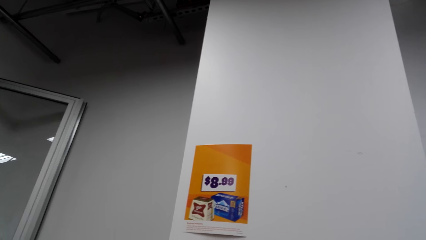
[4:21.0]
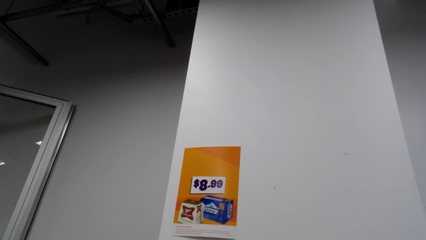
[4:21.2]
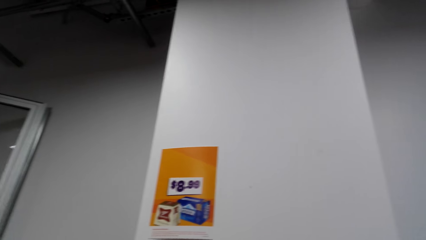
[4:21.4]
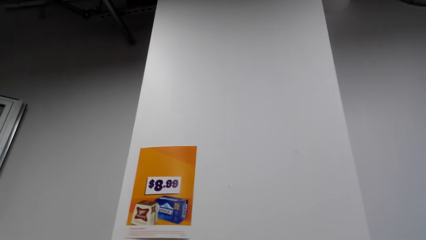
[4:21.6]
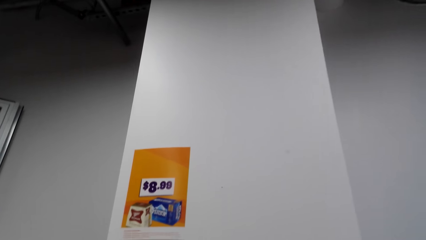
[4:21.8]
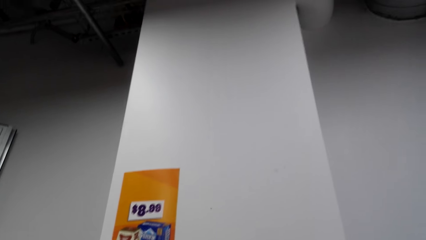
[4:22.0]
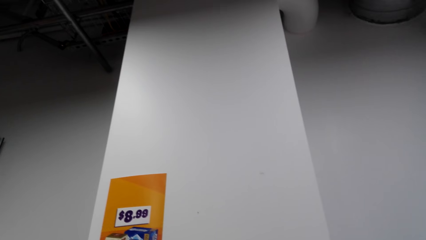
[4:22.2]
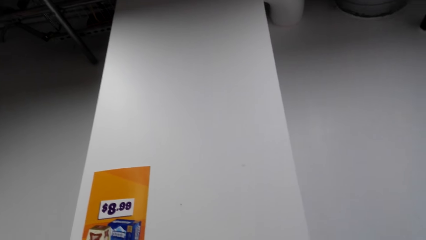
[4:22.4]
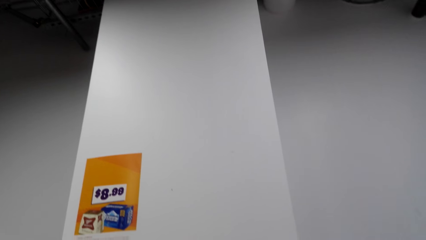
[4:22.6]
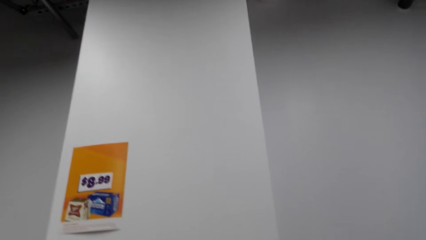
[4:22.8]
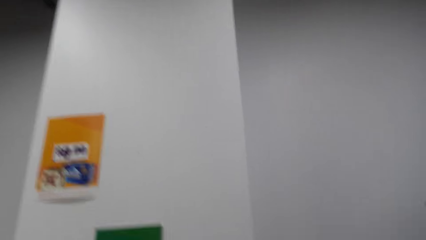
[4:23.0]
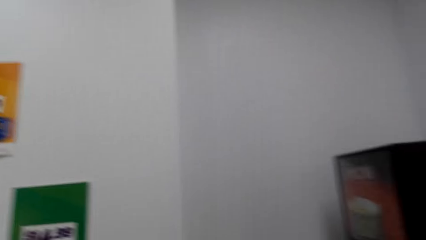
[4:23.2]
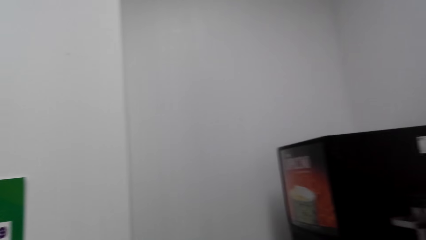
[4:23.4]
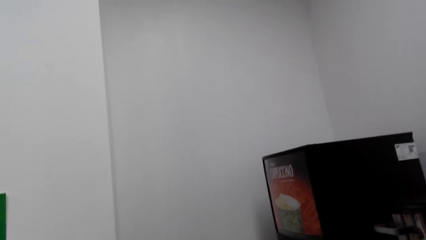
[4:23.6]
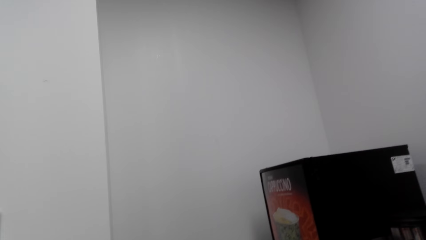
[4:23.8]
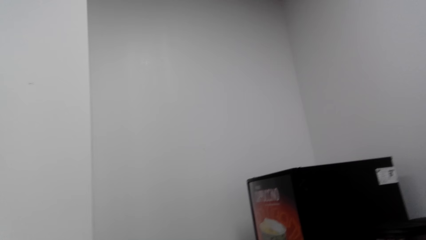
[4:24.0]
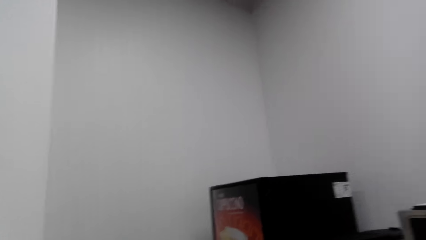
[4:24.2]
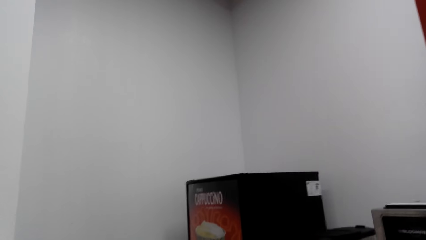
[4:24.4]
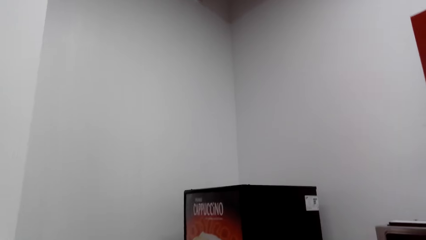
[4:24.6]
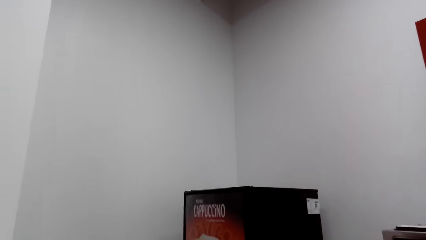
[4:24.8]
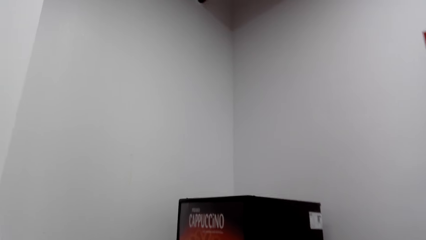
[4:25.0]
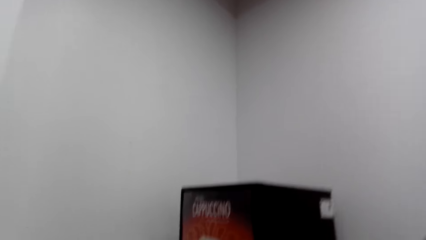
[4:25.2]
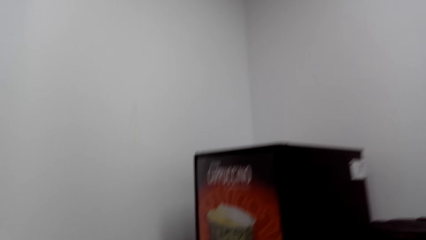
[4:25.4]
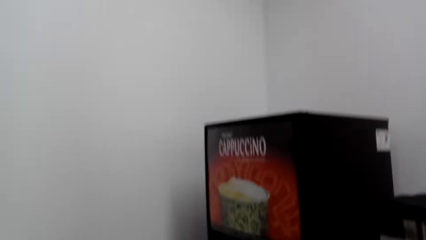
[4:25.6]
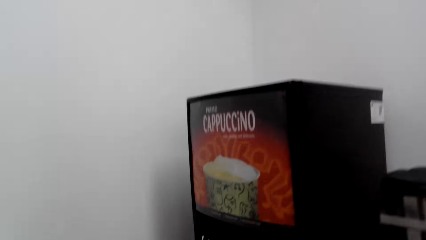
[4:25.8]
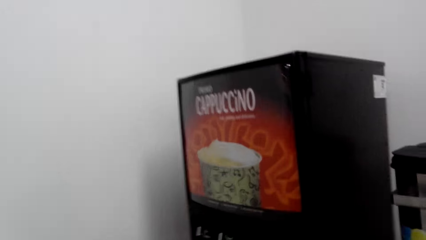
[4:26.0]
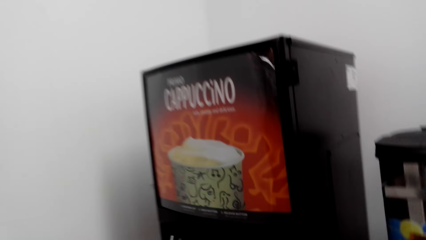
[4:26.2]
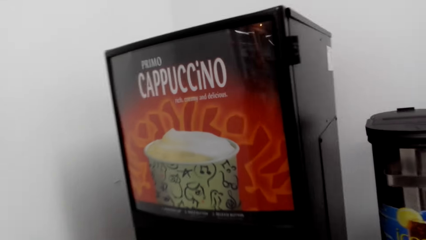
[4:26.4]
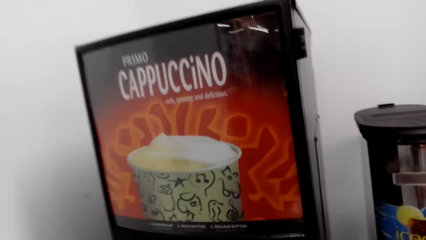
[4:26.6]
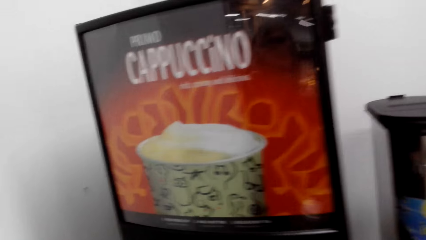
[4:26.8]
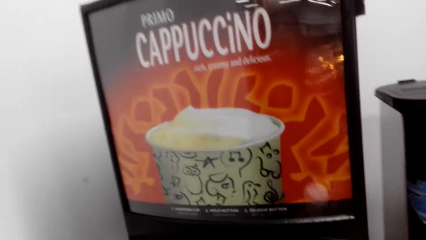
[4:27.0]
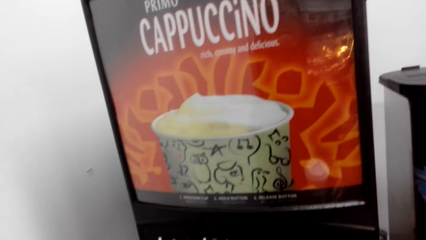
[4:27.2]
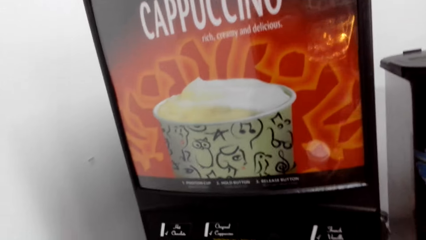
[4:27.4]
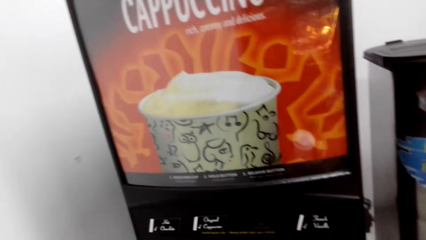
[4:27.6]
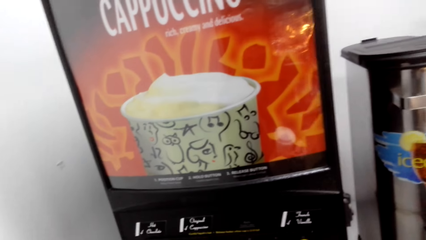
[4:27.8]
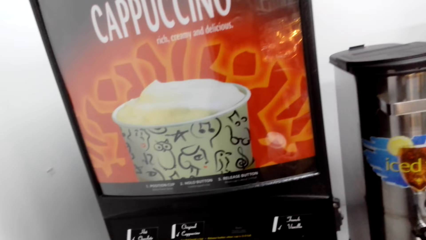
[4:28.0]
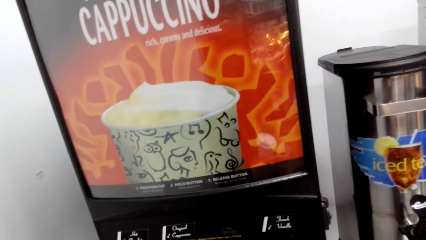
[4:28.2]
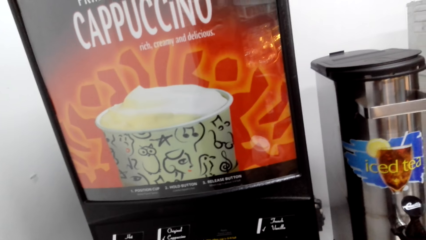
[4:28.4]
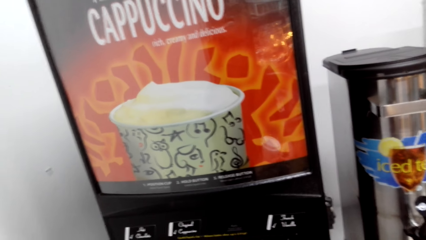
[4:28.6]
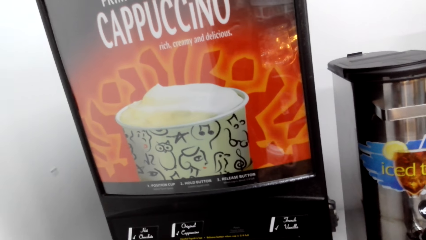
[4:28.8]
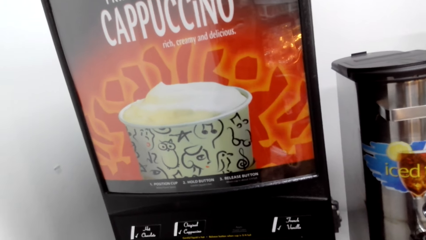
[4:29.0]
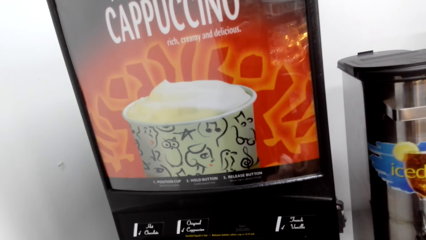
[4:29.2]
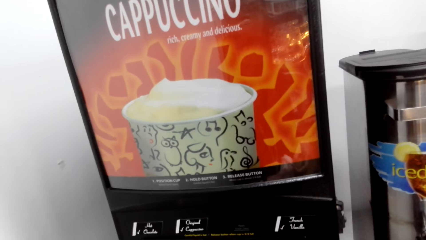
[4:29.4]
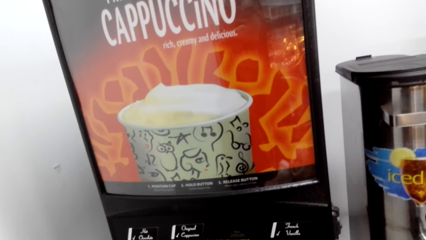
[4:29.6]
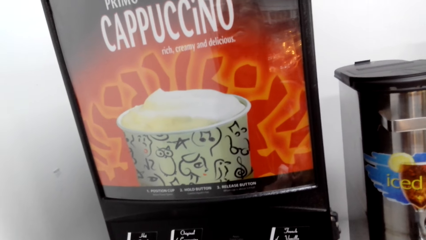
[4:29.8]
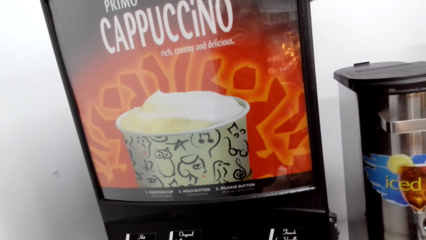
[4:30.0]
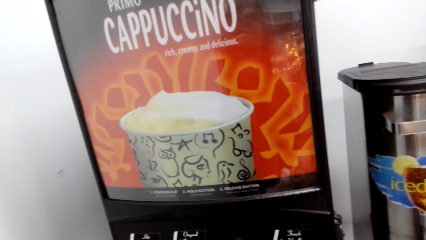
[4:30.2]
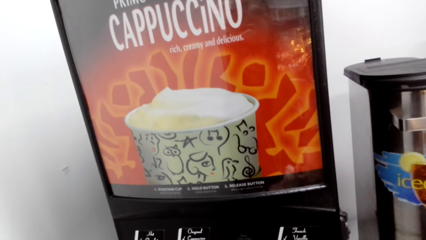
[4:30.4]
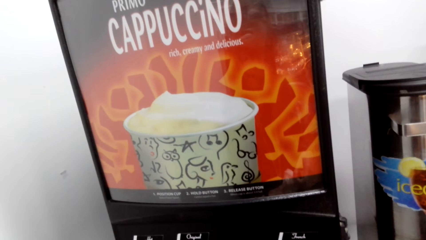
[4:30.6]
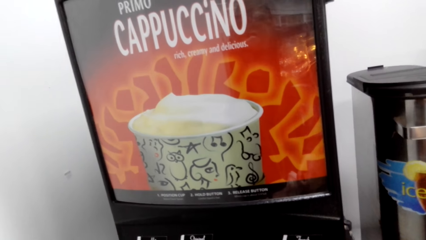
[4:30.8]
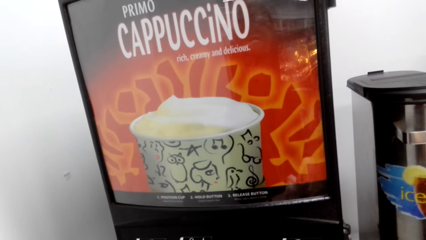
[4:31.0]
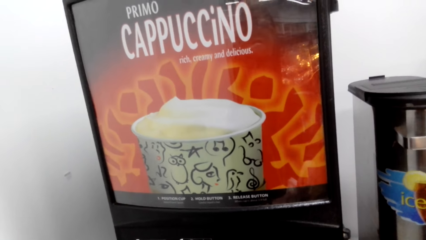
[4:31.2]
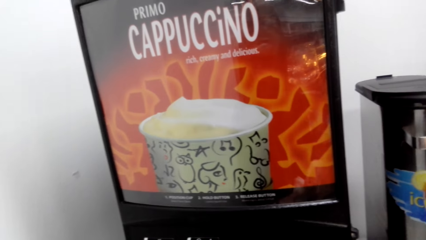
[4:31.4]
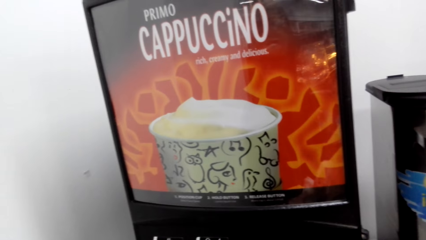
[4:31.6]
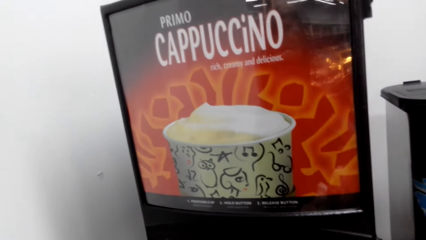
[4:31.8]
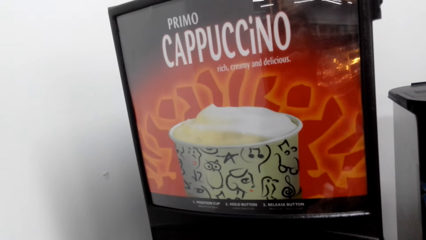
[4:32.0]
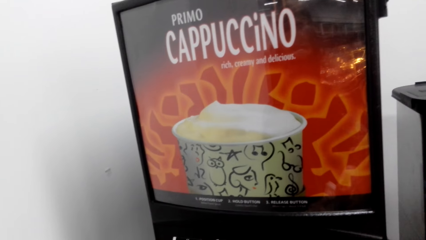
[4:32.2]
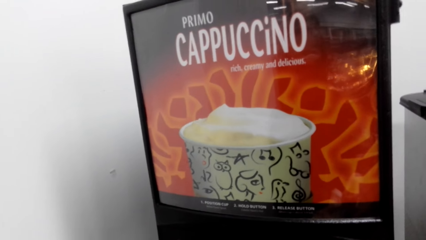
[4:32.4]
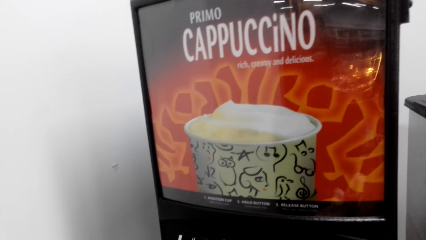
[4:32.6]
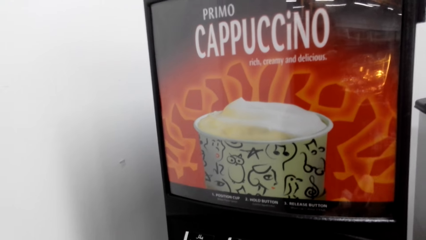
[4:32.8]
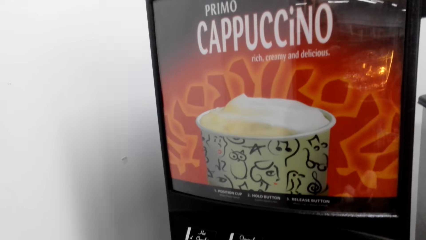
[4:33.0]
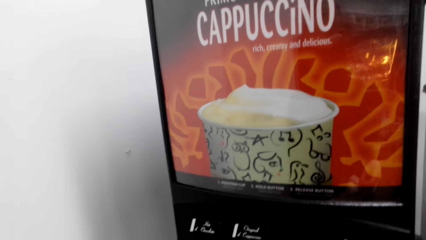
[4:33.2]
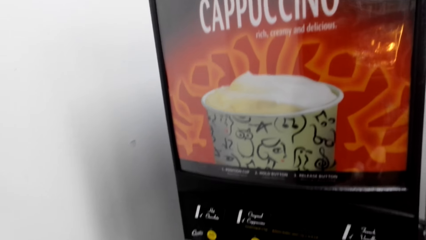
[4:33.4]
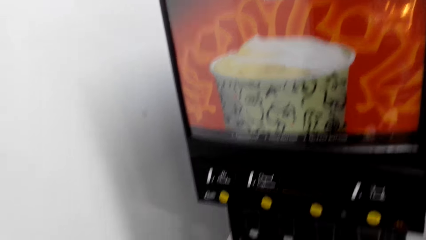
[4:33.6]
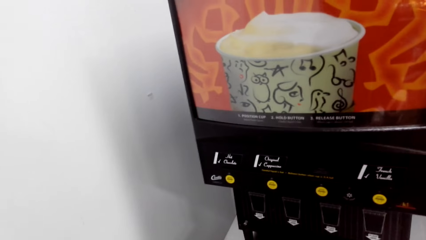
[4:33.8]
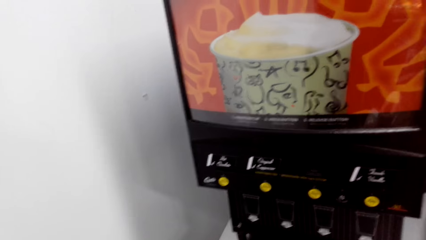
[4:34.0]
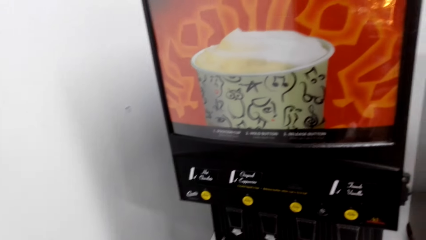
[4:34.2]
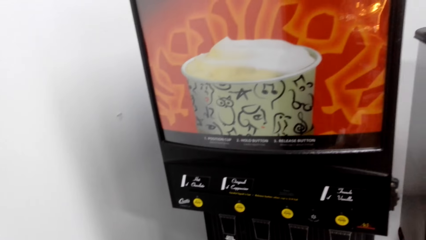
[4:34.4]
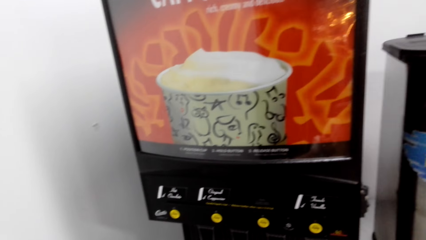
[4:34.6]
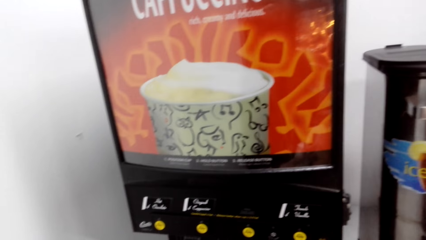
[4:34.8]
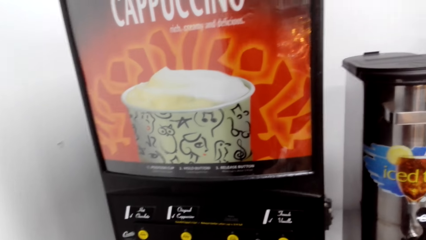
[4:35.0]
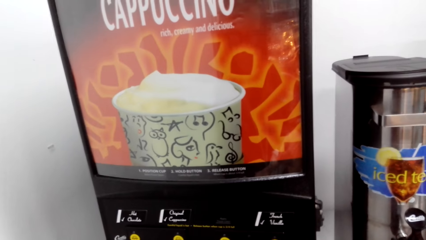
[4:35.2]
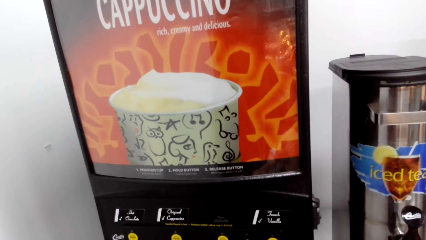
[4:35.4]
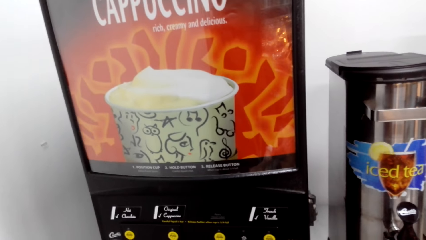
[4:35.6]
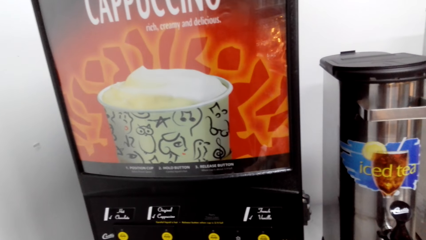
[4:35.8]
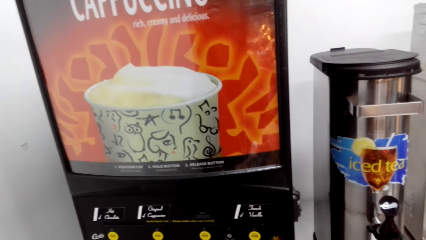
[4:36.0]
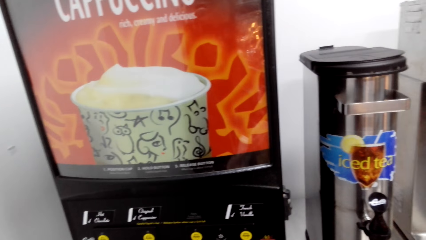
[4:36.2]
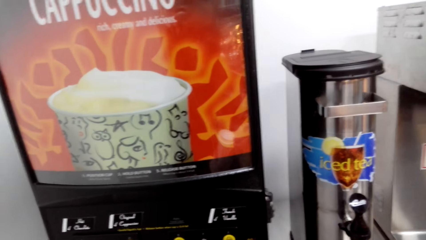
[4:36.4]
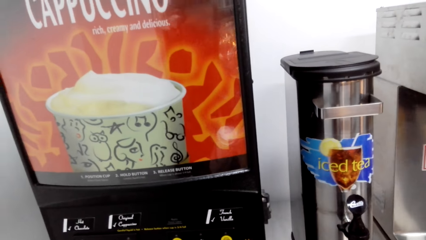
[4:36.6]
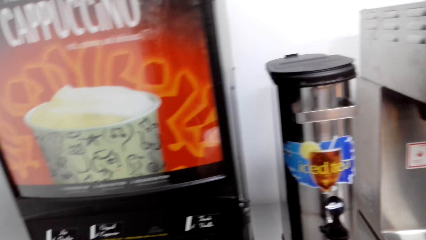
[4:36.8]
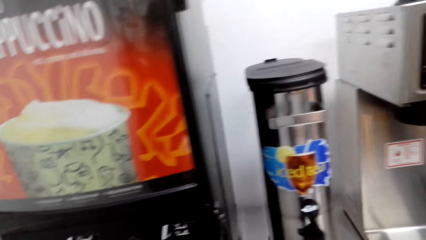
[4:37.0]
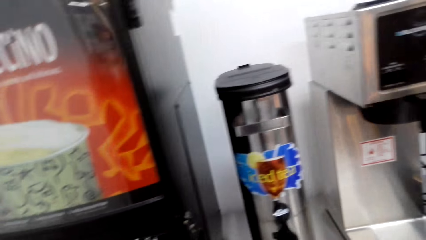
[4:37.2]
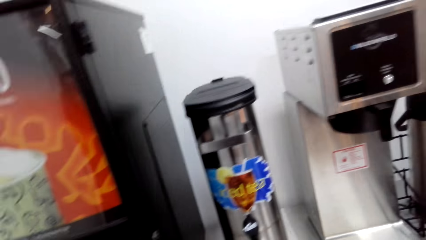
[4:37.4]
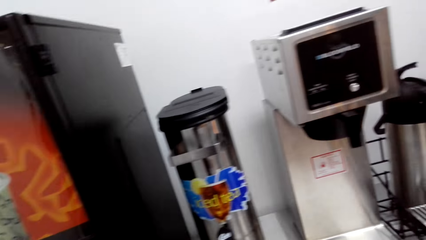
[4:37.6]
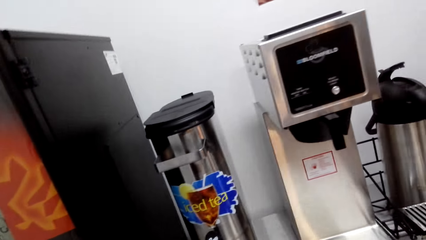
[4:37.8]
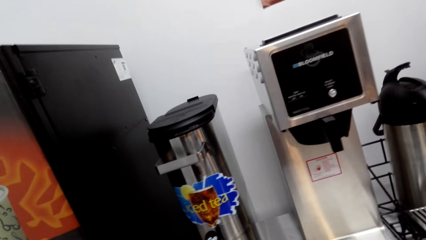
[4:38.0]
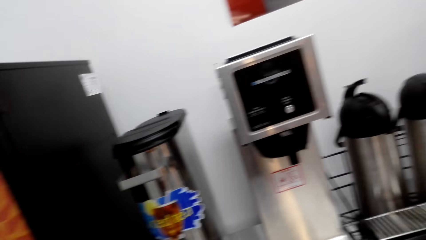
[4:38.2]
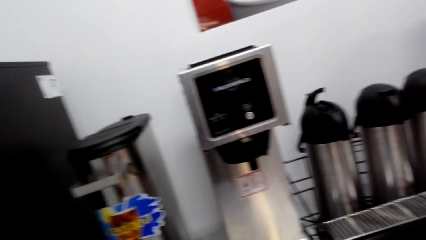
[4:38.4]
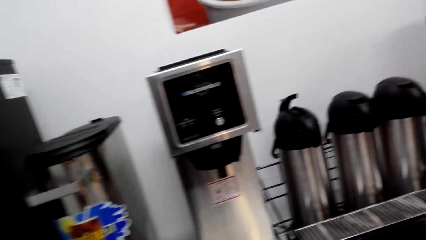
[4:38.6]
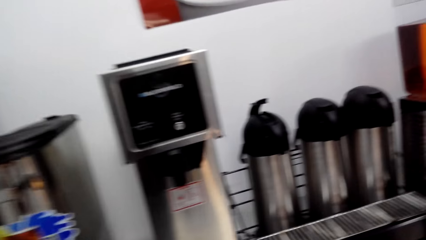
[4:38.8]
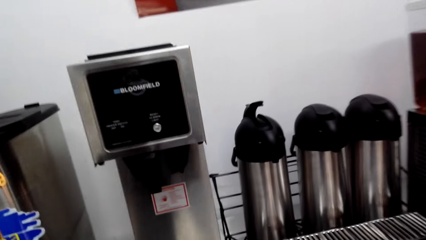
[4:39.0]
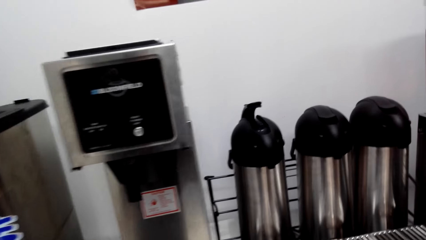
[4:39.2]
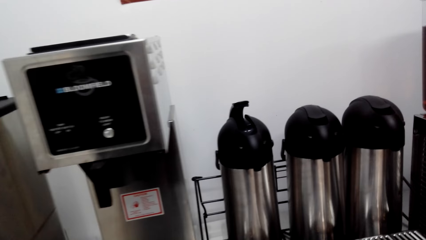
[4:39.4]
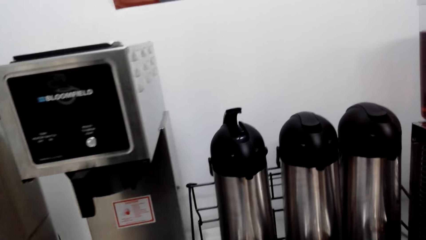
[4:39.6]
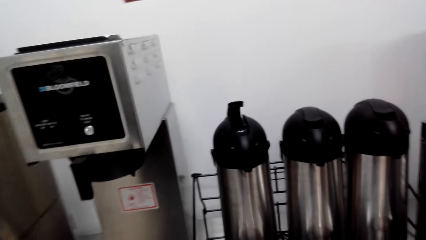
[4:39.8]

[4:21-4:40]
The camera wearer looks around. They move around. They look around. They walk.
